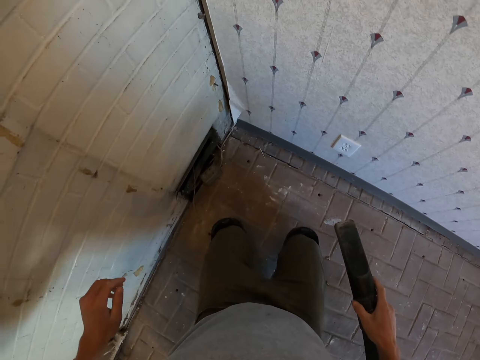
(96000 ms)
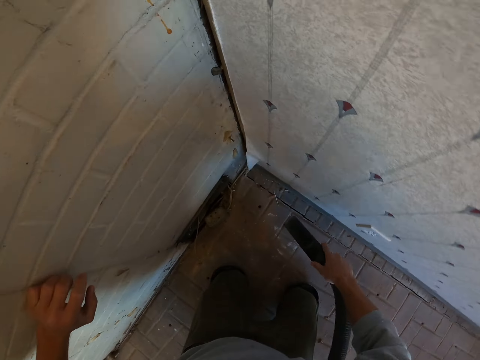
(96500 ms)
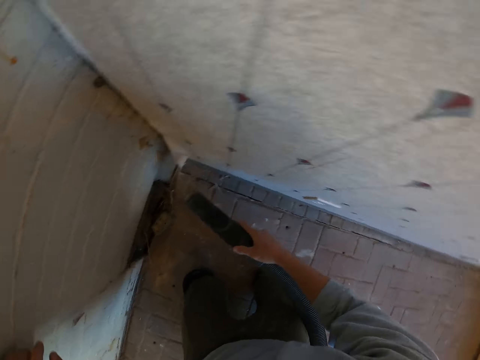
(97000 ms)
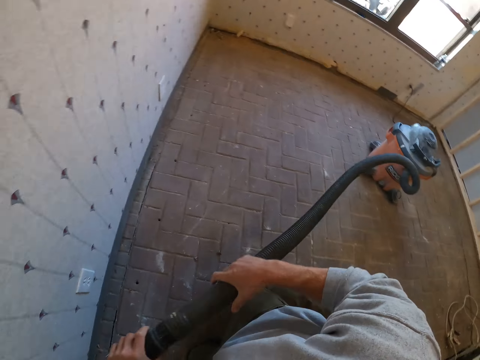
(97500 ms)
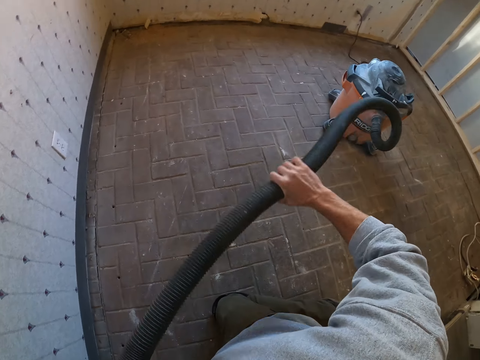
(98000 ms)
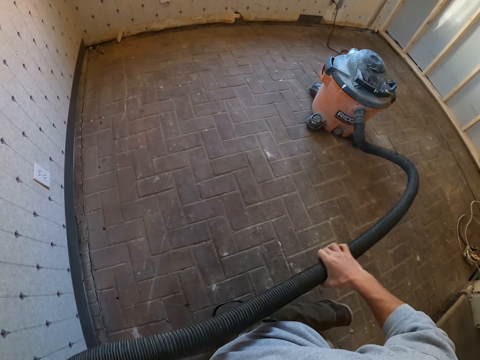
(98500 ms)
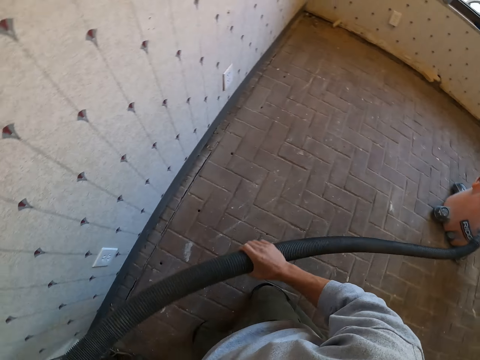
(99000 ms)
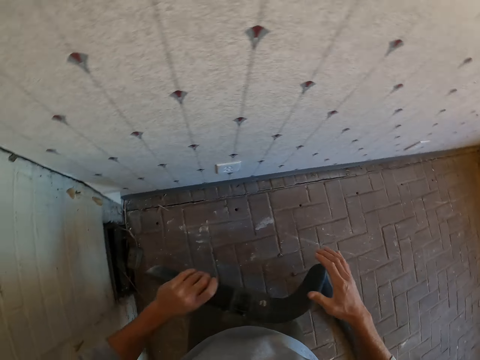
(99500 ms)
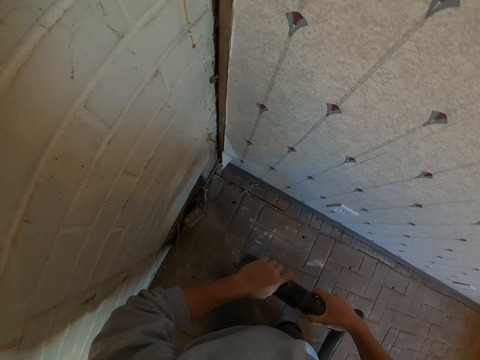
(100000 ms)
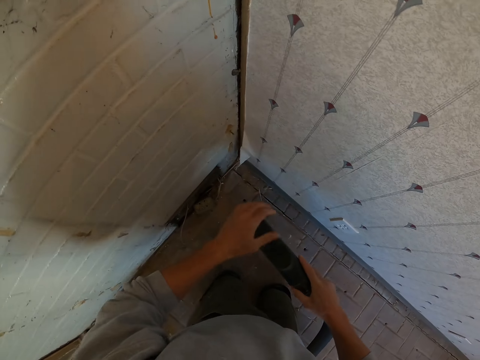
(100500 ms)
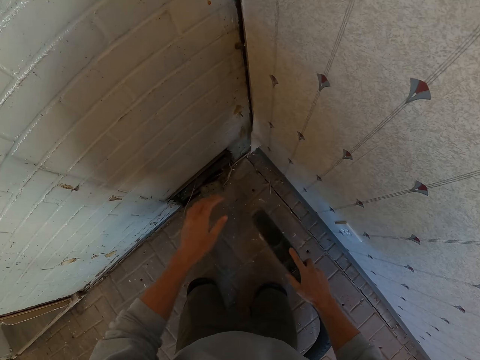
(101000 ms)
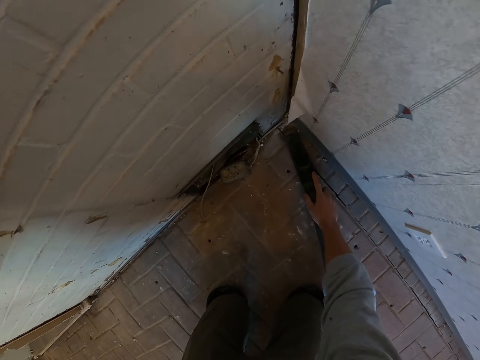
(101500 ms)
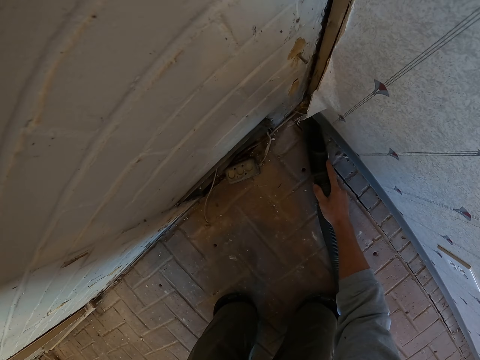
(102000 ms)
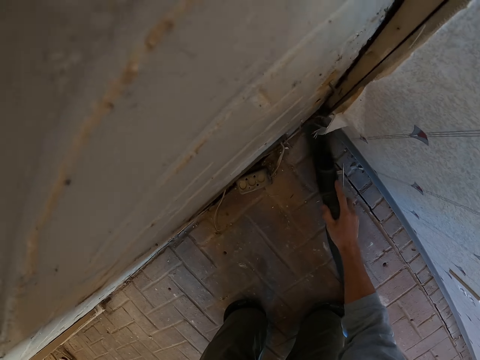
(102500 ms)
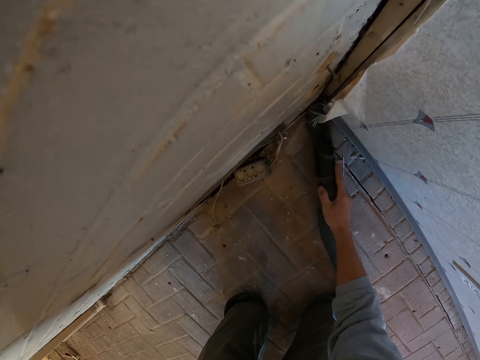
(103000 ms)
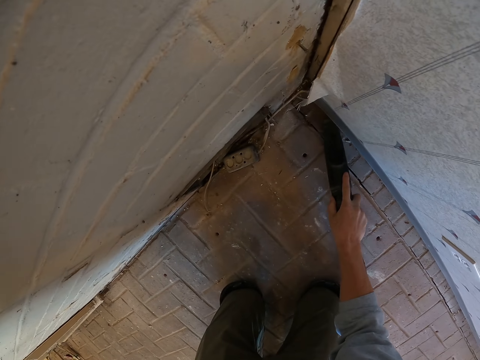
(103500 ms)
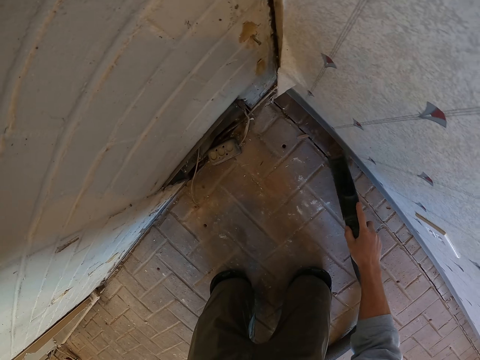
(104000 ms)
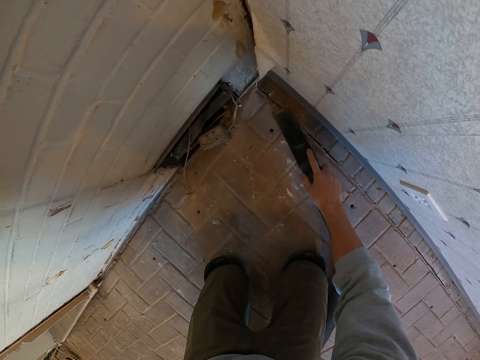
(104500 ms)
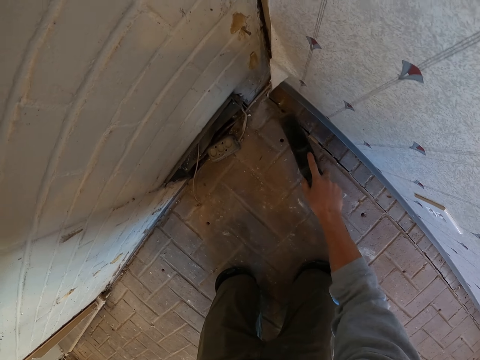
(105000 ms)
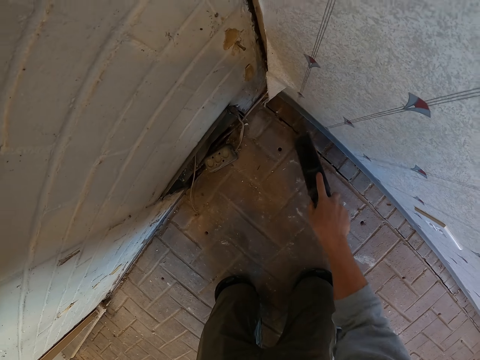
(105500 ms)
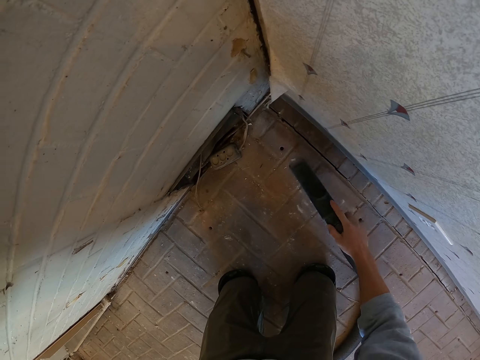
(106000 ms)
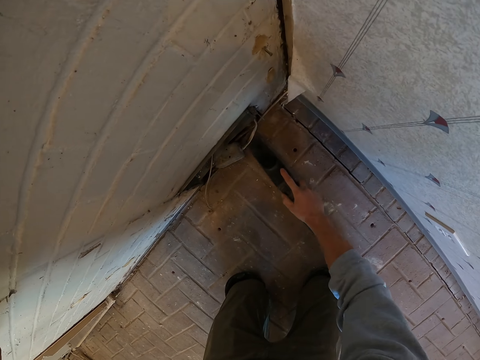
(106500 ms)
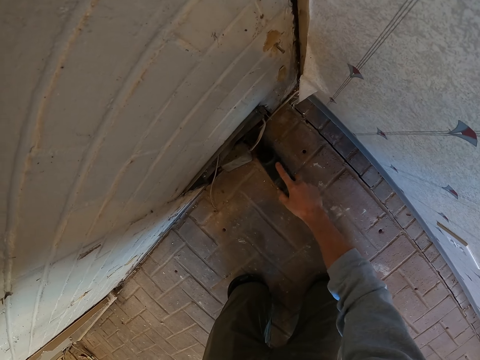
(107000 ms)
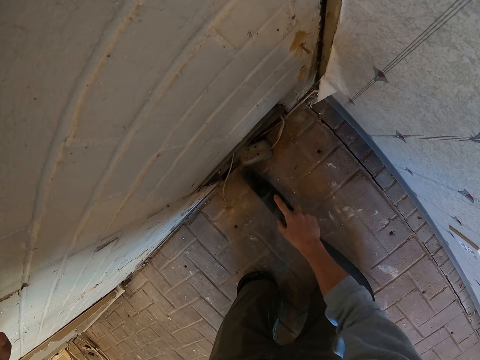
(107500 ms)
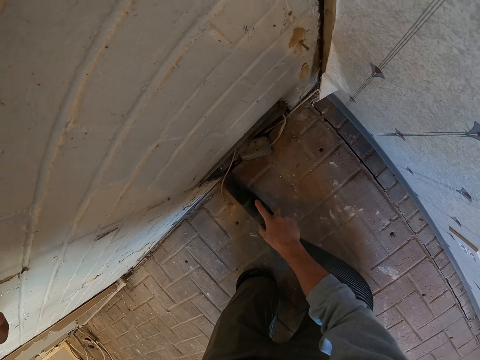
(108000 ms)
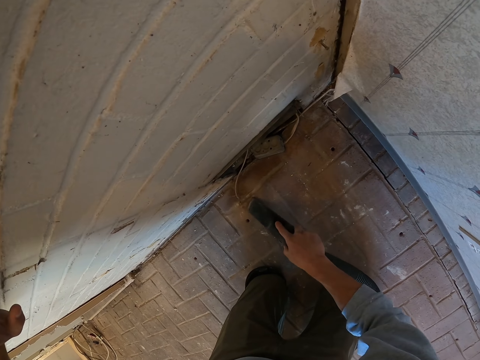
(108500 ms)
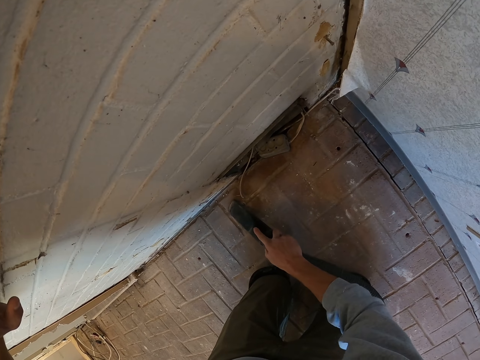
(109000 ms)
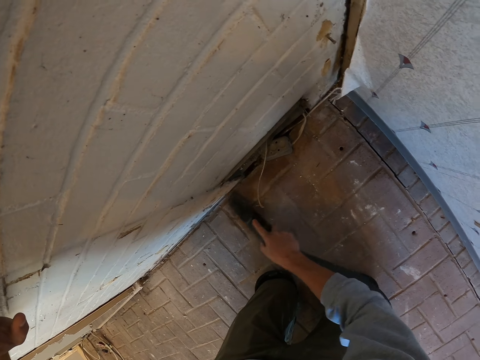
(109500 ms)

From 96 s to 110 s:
The camera wearer kneels on the floor. They stretch the vacuum extension tube, hold the vacuum cover, pull the pipe and tighten the cover. They vacuum the floor.

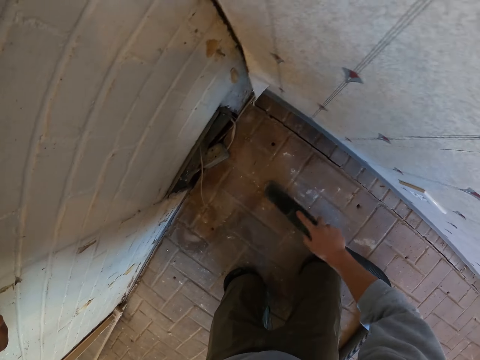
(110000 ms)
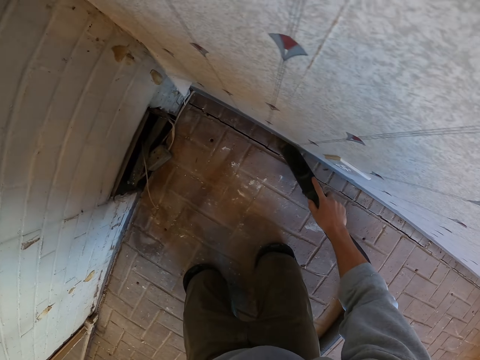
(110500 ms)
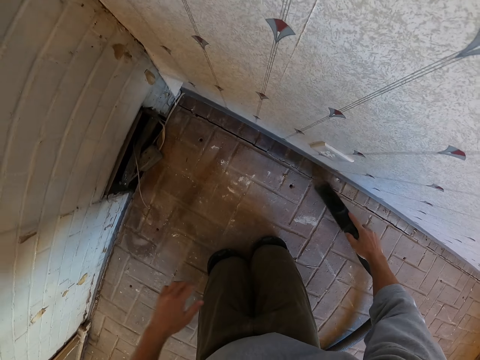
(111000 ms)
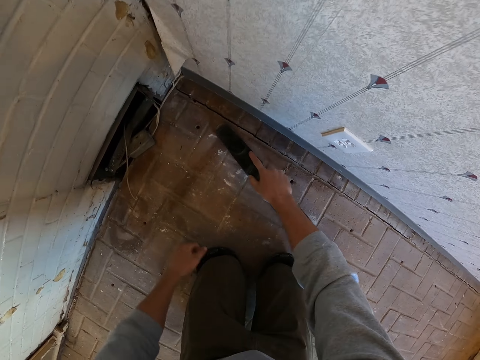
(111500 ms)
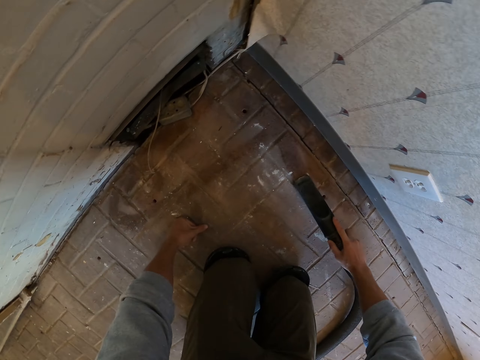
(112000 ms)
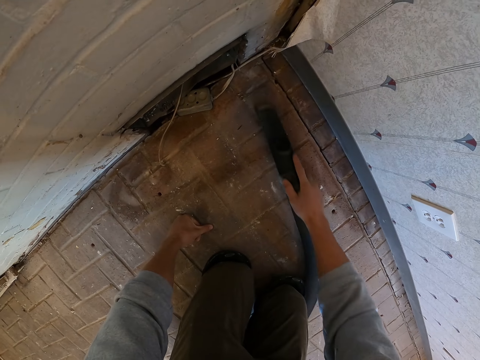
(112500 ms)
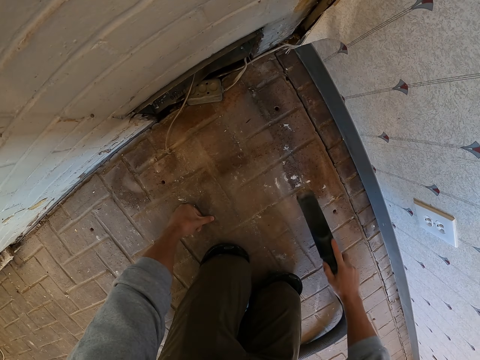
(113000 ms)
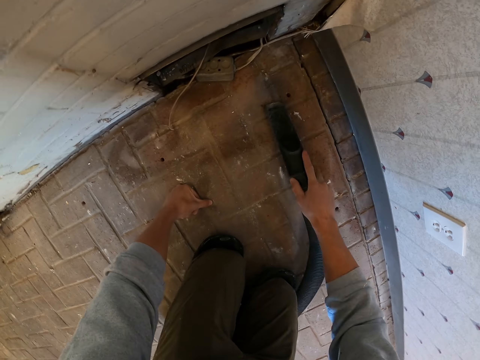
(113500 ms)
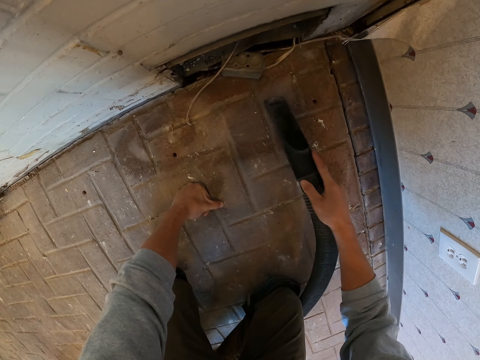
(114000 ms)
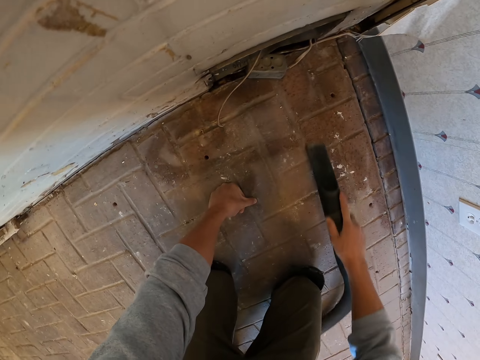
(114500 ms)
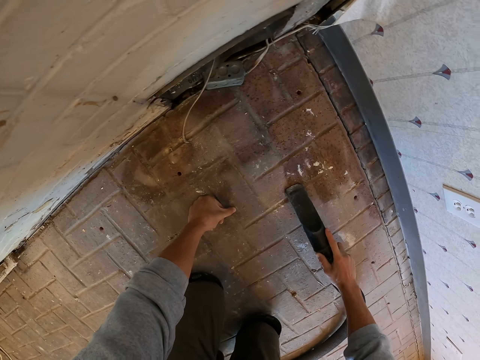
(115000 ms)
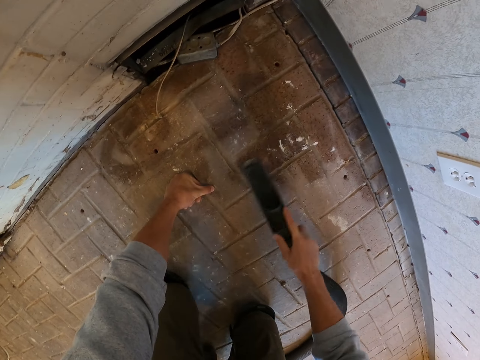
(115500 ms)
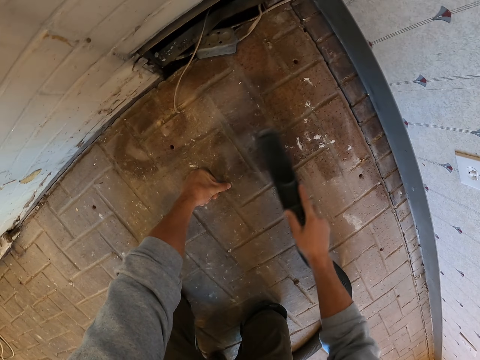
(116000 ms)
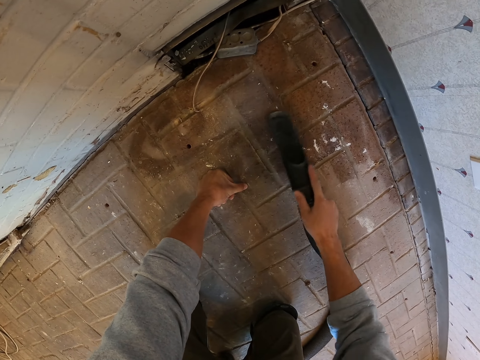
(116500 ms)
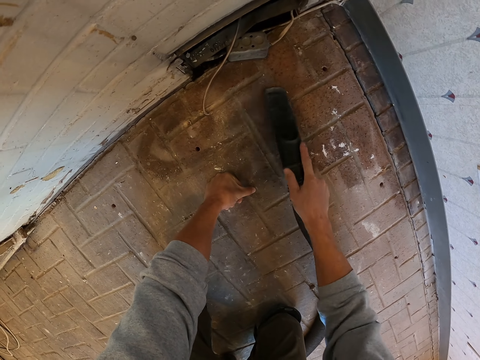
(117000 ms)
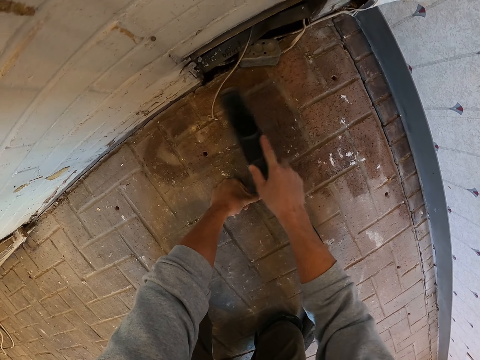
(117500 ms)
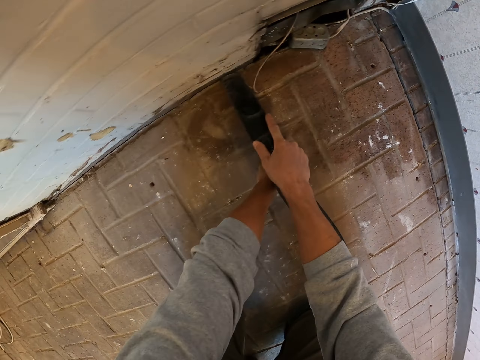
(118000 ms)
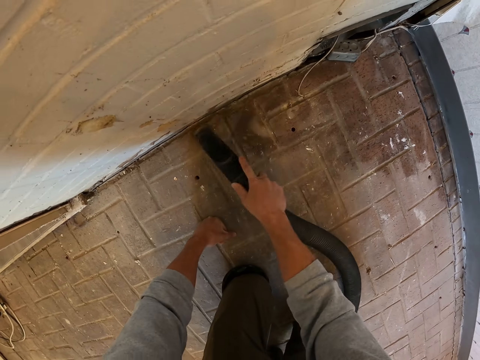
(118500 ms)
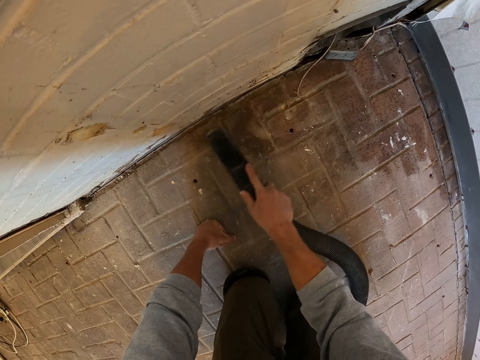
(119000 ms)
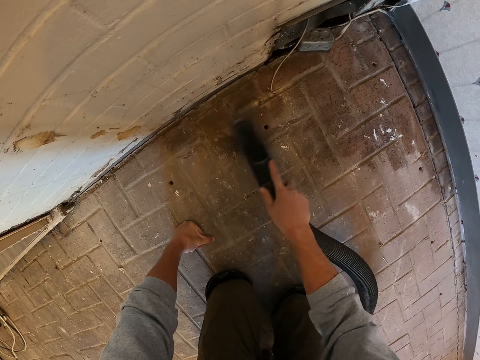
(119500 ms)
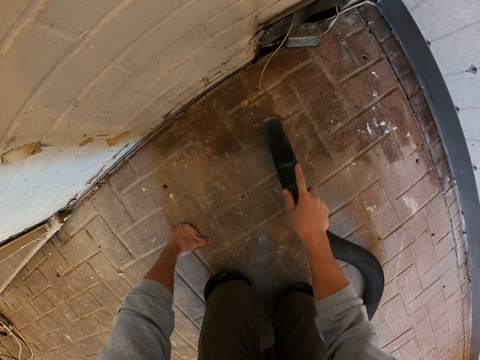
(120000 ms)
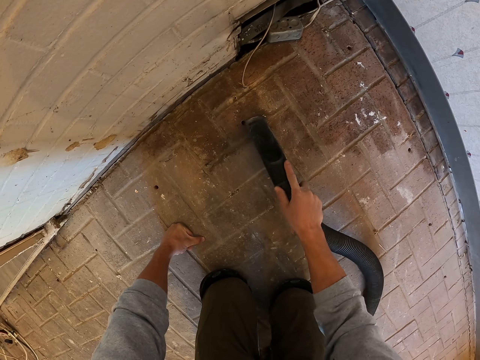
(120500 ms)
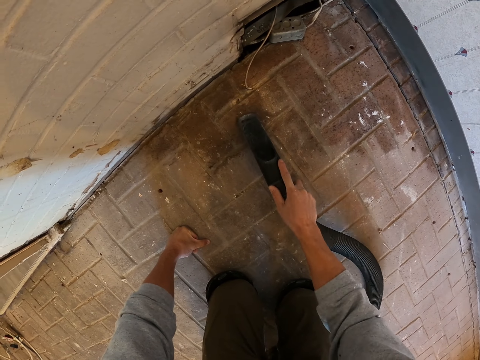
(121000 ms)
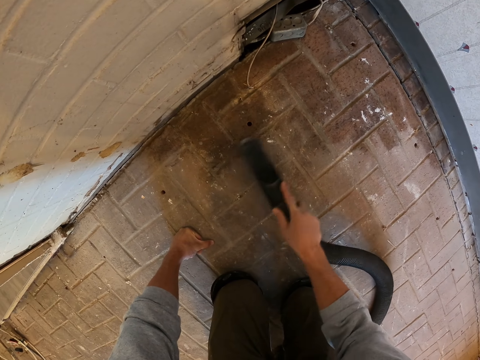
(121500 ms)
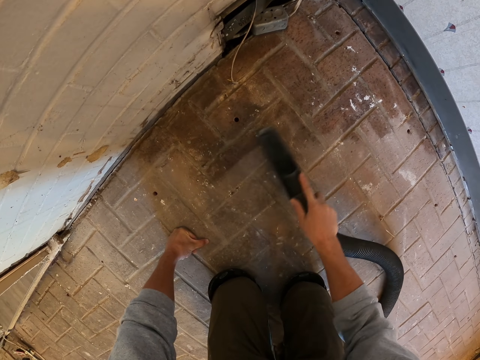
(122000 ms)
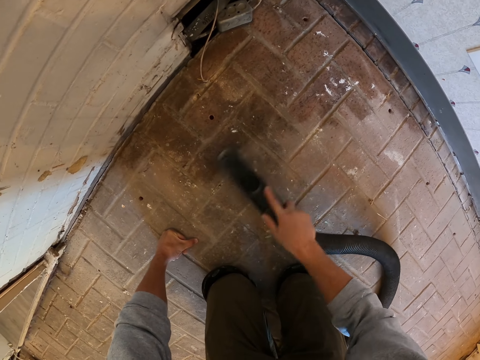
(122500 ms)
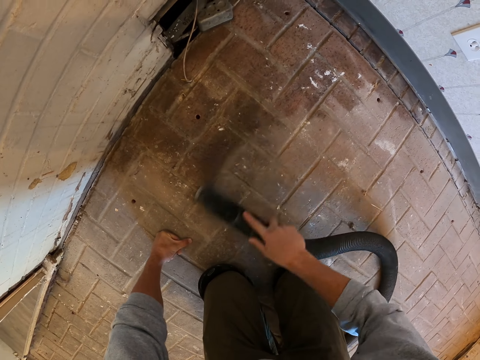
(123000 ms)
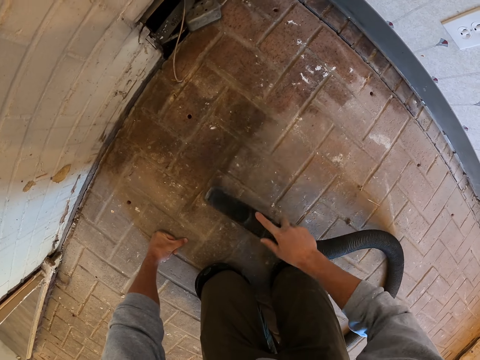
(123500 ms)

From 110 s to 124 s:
The camera wearer puts the hand on the floor. They clean the floor. They move the hand. They clean the floor.
